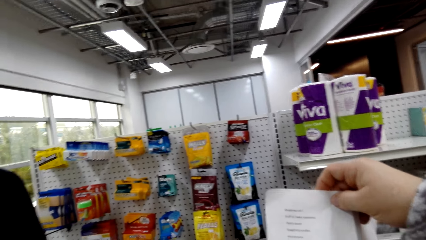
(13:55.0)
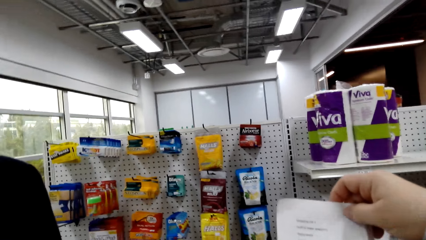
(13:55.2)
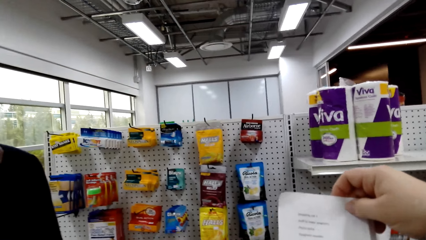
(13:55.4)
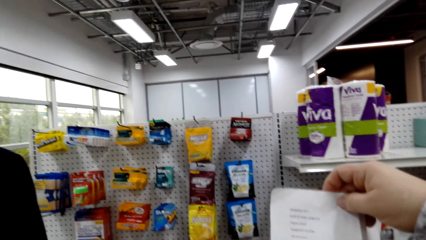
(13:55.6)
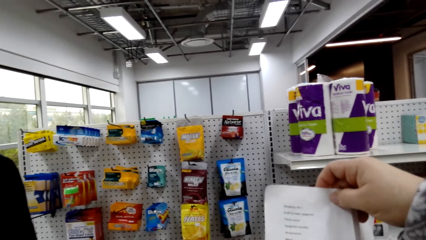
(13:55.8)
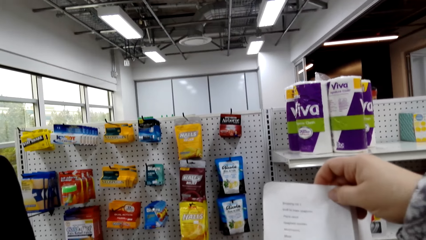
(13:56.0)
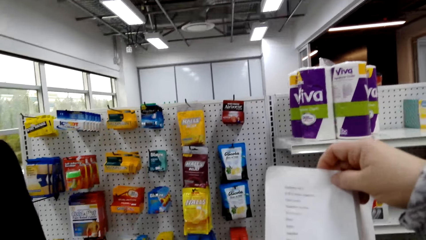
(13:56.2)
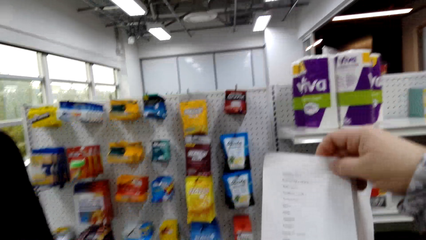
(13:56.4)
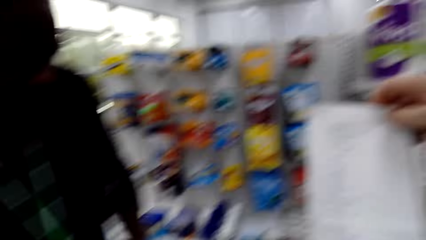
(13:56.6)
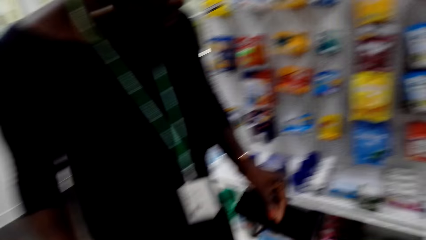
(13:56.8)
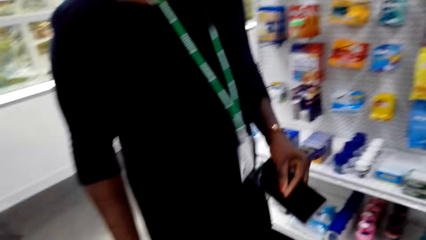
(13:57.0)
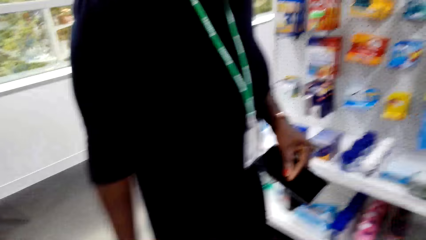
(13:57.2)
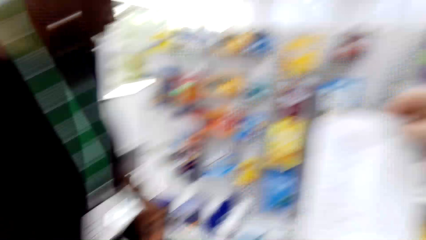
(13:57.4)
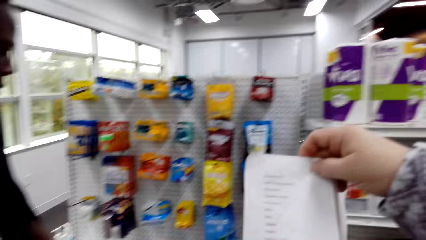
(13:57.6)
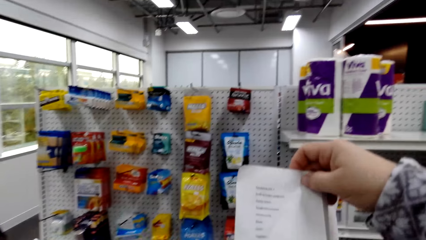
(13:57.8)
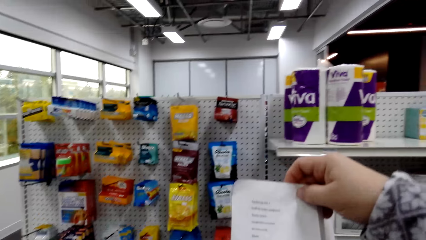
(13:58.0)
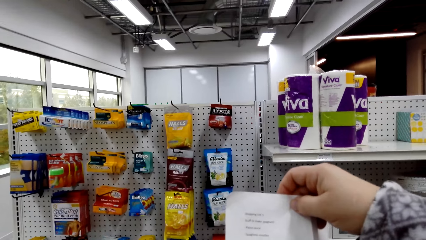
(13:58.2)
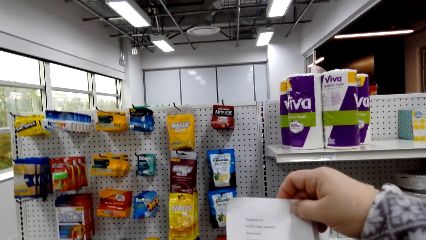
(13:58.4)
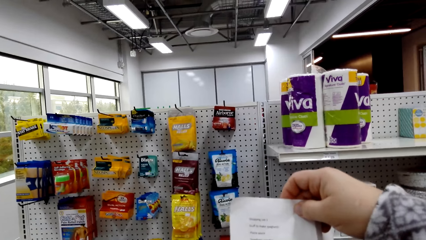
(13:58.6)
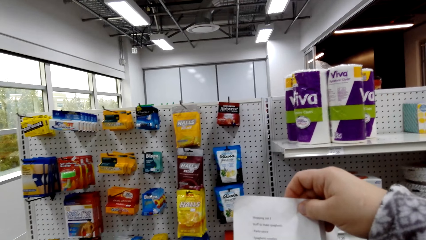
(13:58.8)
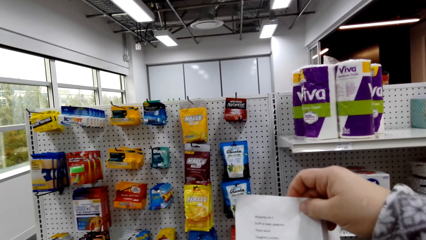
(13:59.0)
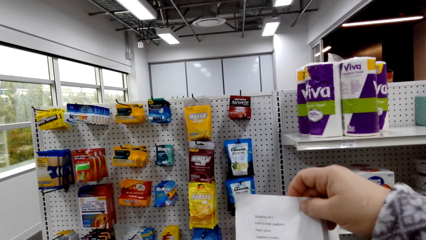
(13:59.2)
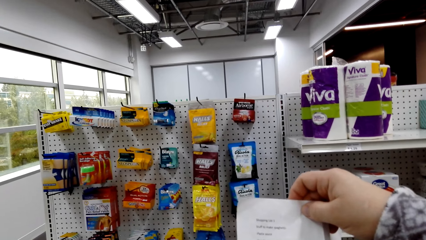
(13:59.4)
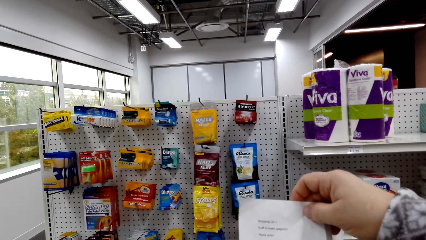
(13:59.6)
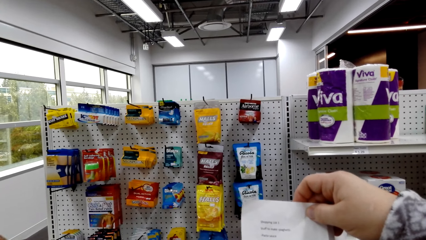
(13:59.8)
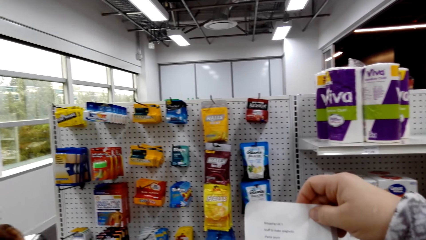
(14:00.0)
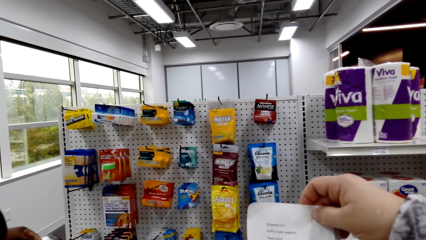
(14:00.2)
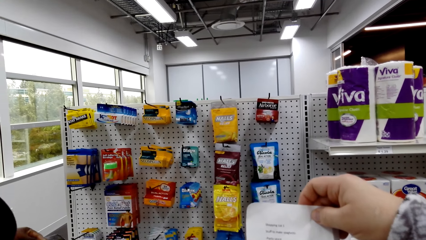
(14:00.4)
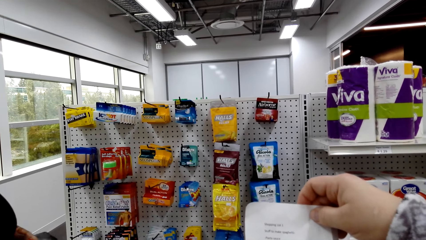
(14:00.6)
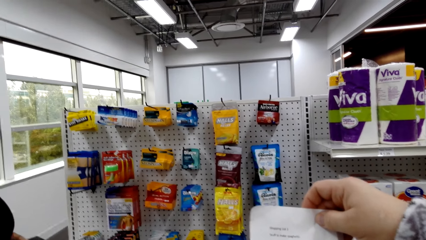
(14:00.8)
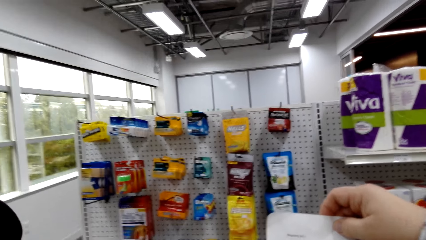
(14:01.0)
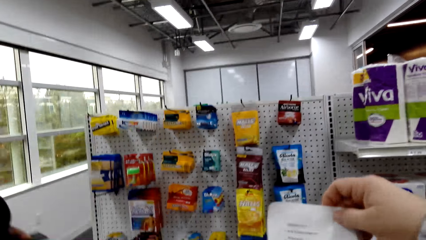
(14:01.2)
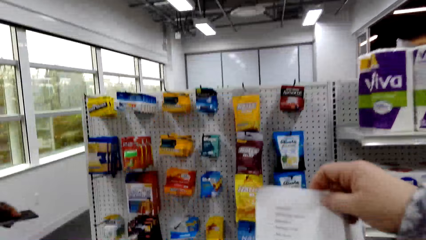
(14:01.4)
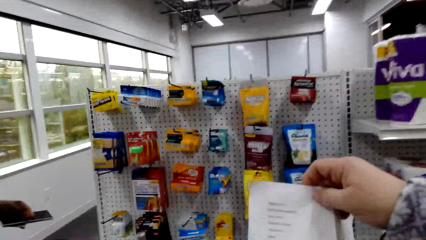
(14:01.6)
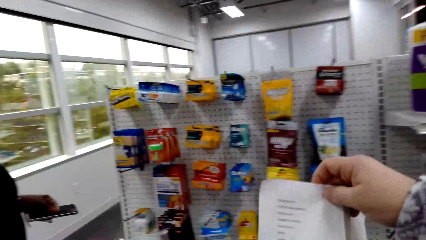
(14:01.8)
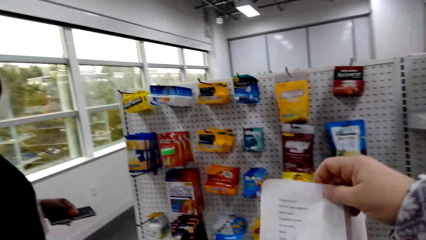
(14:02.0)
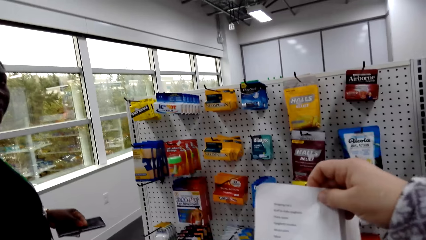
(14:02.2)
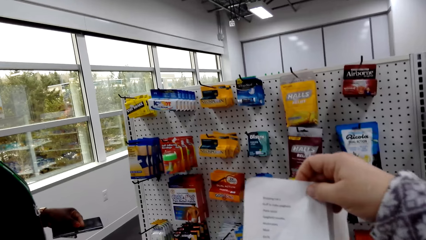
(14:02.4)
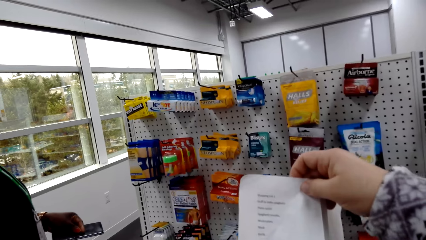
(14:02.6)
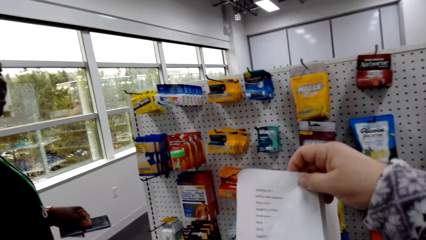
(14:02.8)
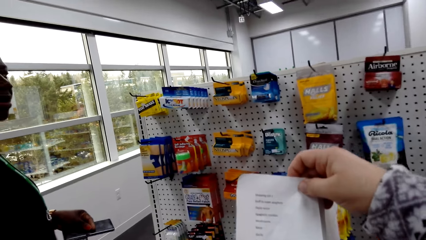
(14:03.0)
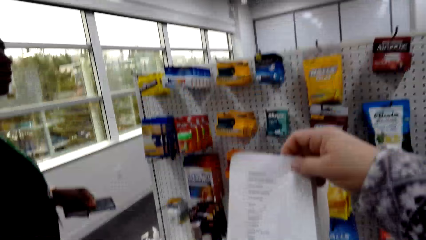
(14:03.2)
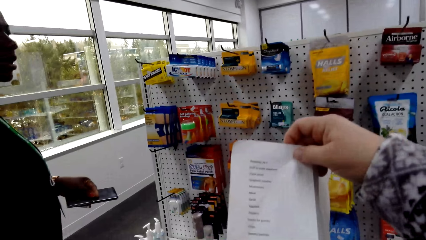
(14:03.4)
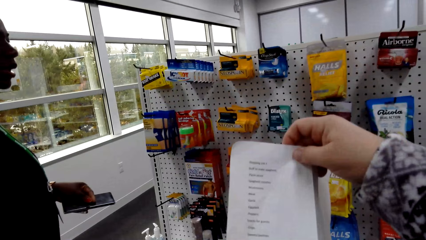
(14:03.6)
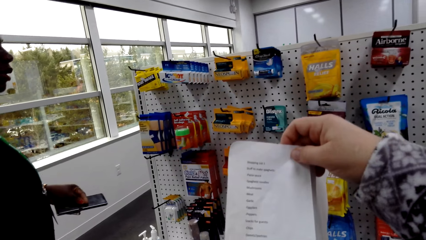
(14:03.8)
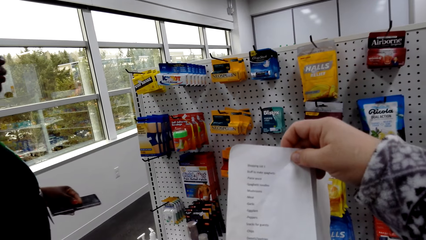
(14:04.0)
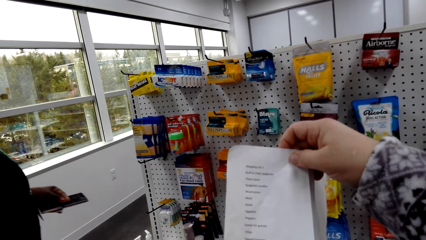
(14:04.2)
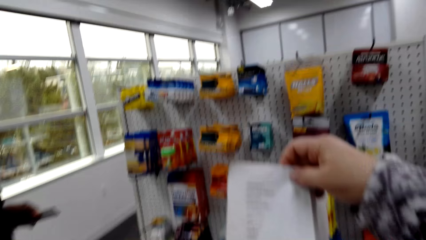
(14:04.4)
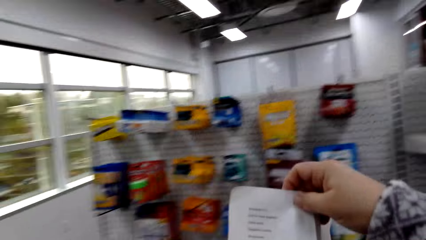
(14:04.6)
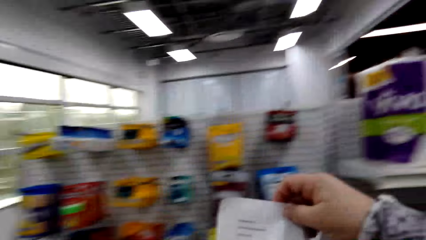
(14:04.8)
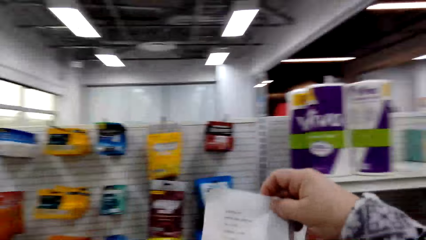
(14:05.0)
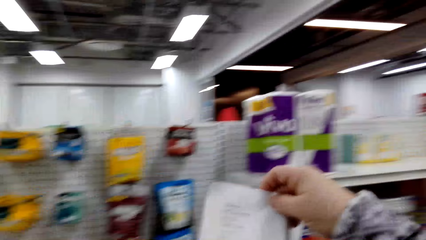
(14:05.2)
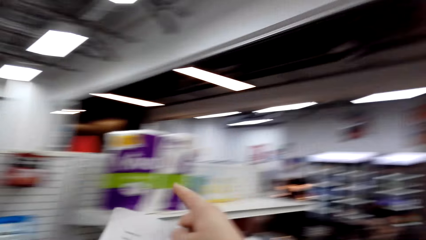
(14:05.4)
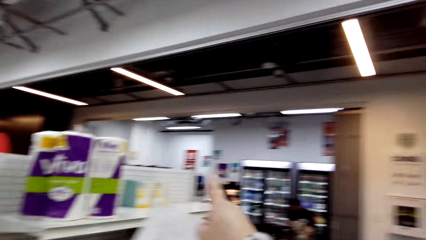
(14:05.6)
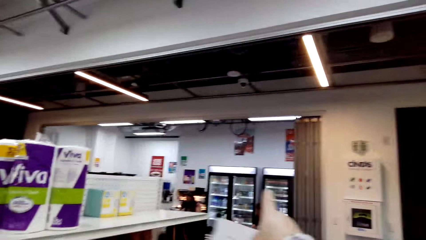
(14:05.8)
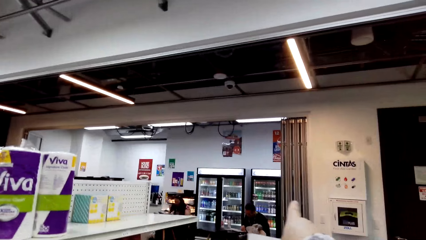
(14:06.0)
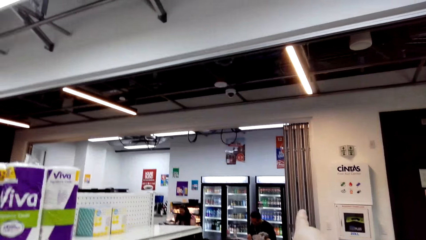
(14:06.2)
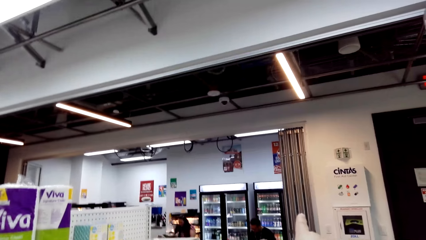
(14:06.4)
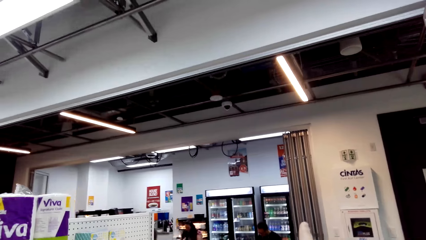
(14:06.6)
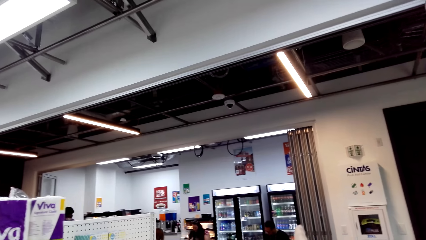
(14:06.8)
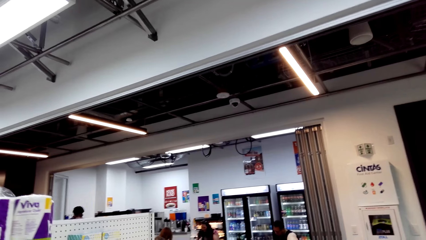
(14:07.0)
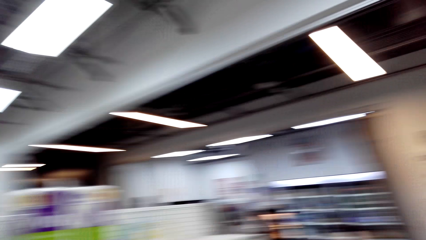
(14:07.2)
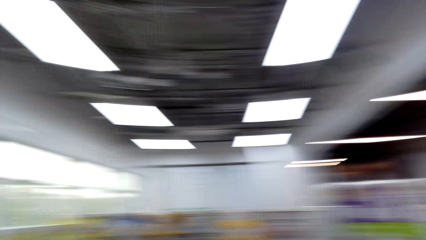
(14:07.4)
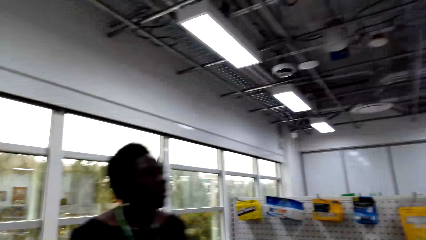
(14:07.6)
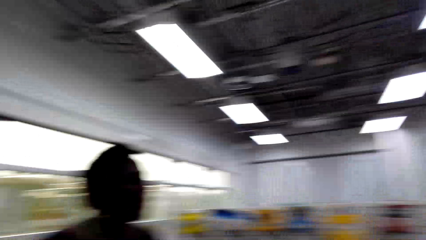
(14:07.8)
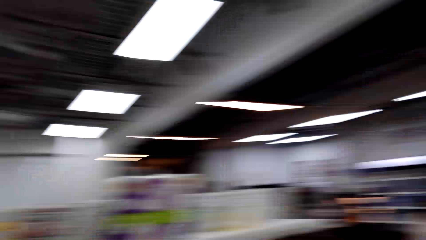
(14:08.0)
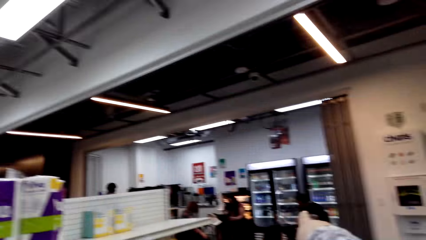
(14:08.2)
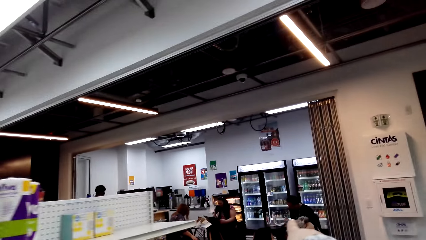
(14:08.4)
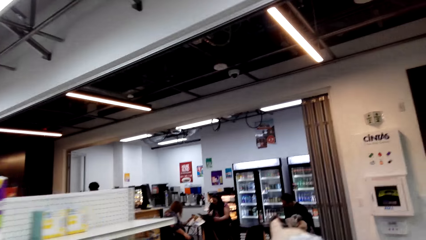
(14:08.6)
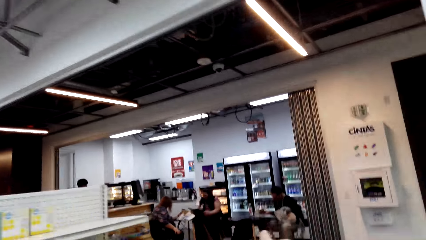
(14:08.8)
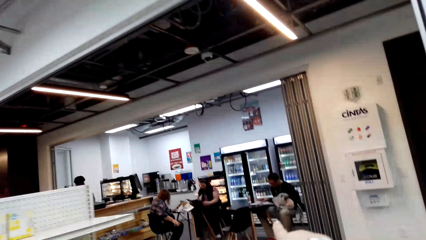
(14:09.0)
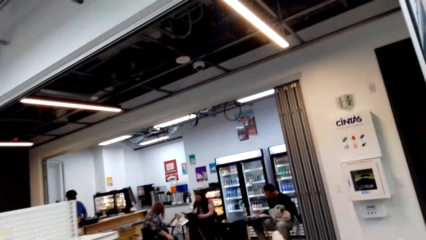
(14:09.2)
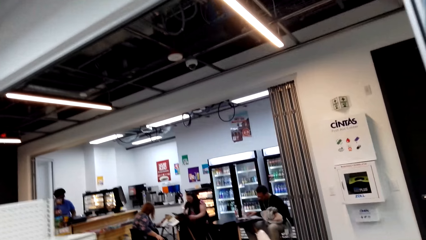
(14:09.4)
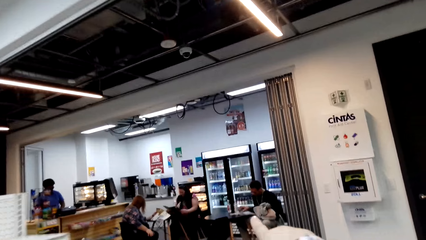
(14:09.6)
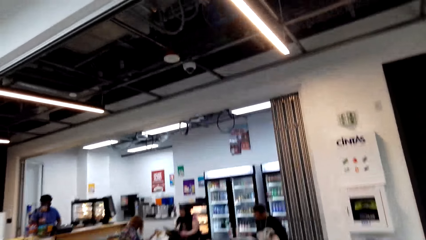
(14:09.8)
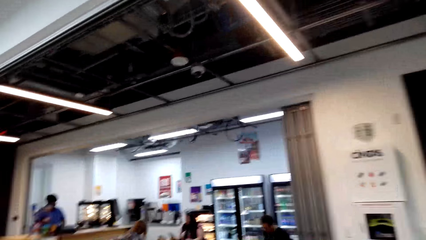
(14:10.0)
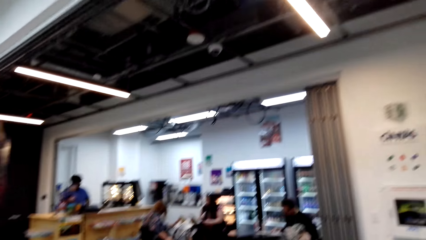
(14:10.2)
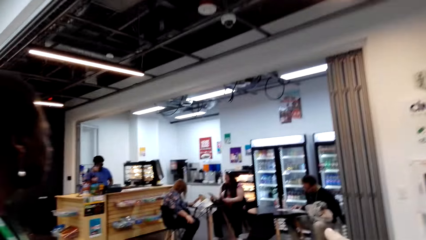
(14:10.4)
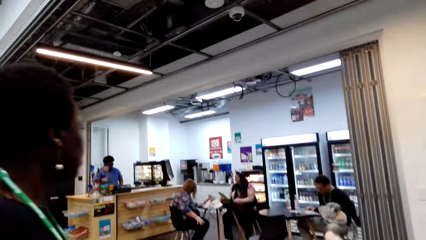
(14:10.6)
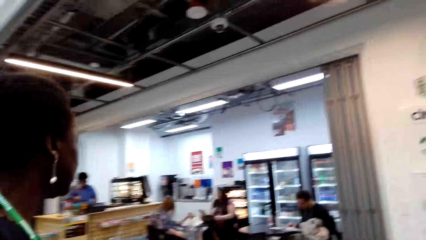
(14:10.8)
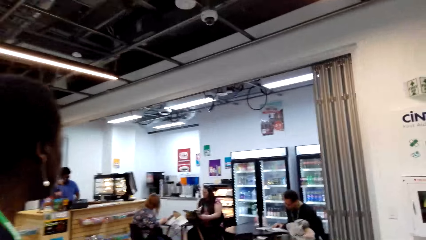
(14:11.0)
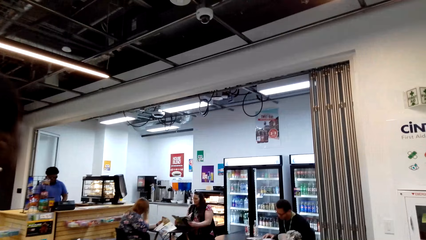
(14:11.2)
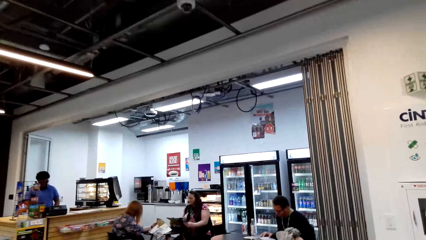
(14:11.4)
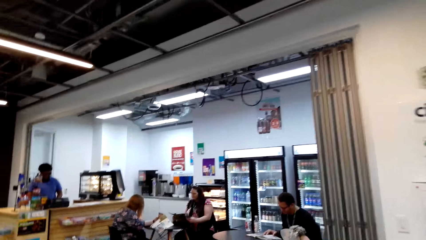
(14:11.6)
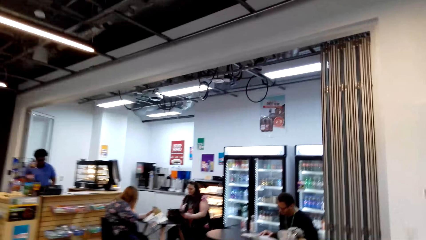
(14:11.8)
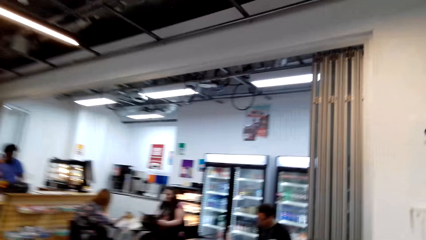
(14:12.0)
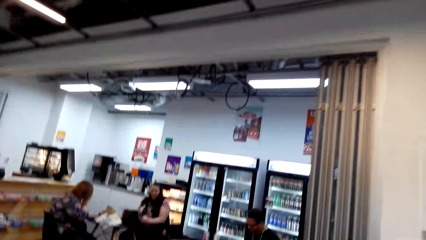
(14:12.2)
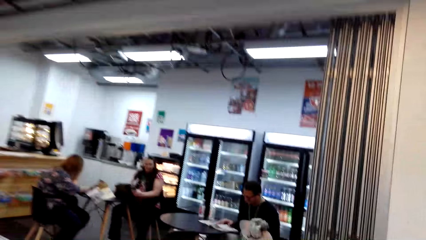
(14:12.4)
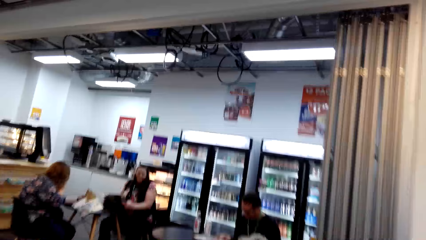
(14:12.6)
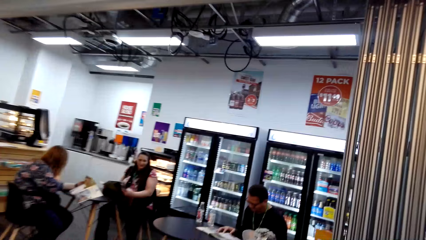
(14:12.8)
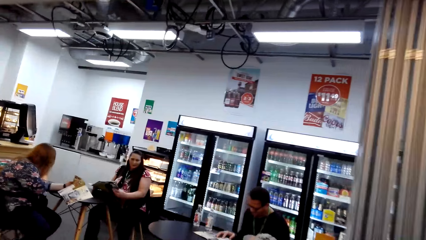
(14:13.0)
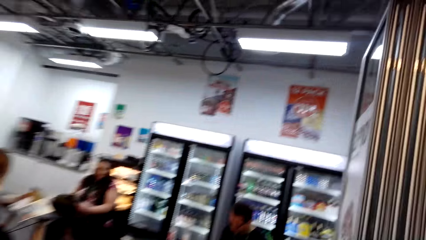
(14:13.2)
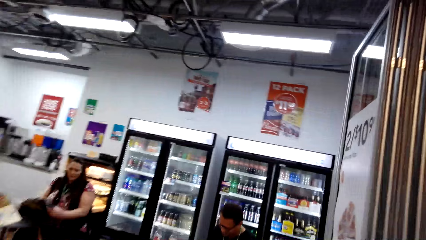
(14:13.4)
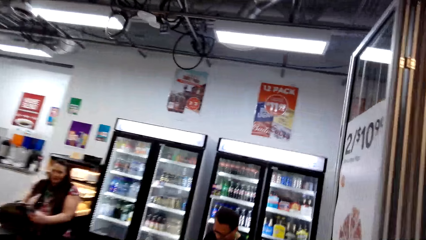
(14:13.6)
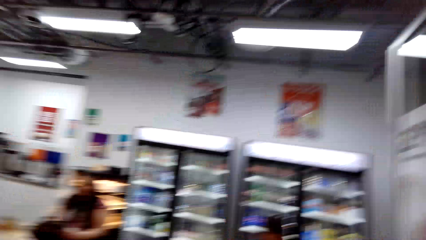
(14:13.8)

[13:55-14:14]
The camera wearer talks with a lady. The lady holds a phone. The camera wearer points to the other side. They look at the lady. They walk around the supermarket. The lady walks around the supermarket.
